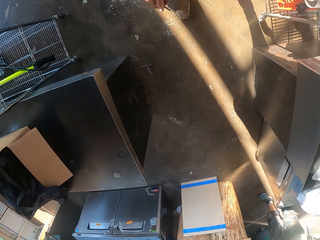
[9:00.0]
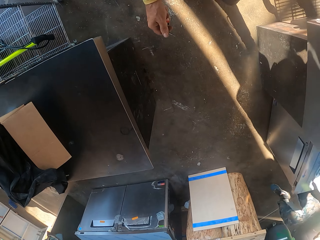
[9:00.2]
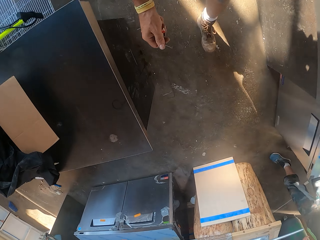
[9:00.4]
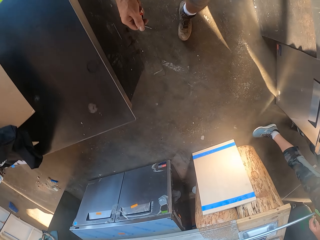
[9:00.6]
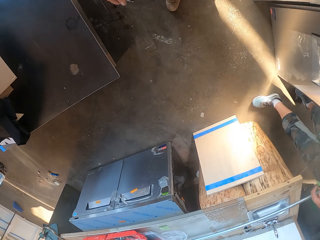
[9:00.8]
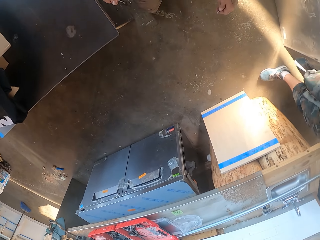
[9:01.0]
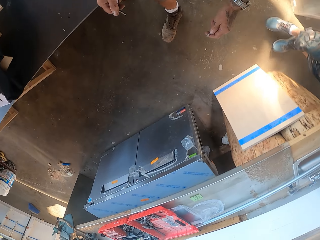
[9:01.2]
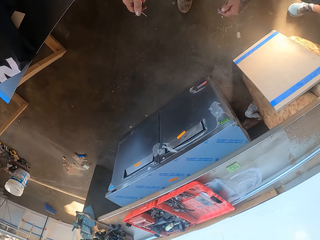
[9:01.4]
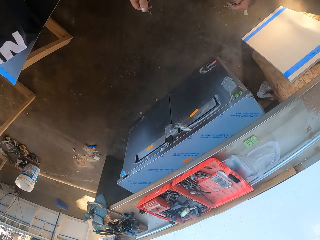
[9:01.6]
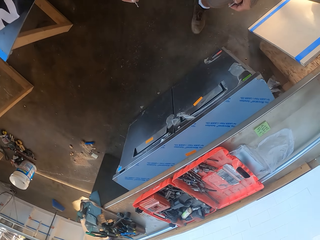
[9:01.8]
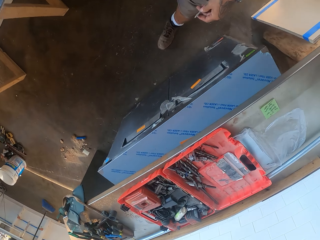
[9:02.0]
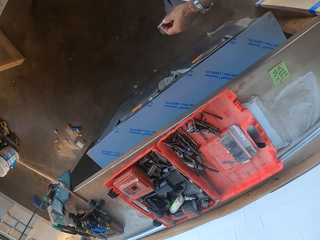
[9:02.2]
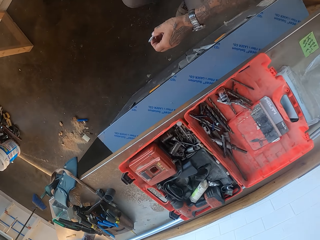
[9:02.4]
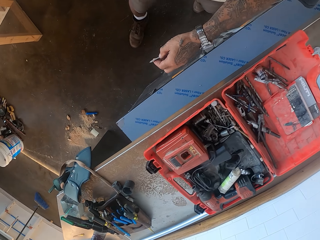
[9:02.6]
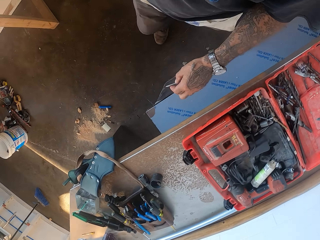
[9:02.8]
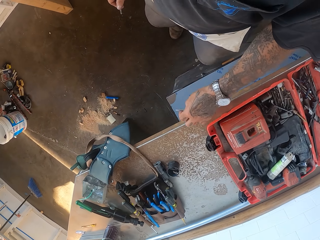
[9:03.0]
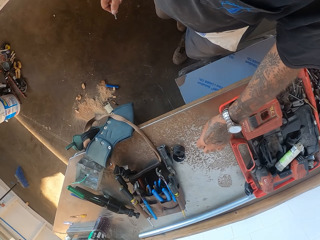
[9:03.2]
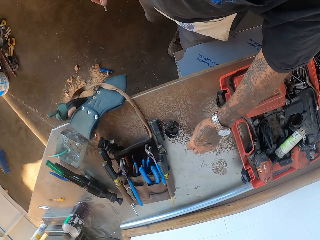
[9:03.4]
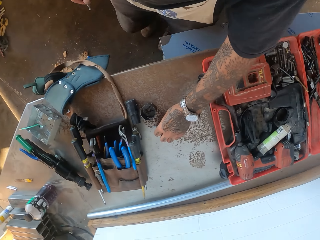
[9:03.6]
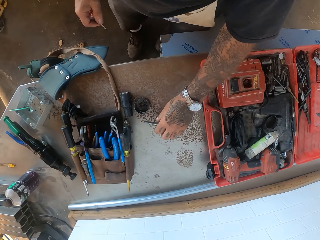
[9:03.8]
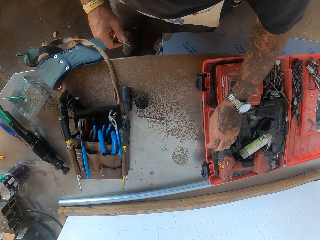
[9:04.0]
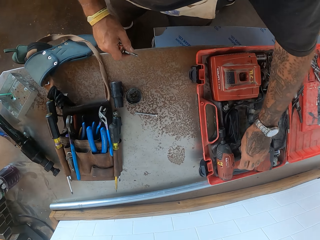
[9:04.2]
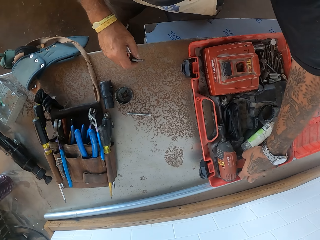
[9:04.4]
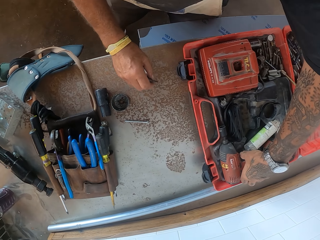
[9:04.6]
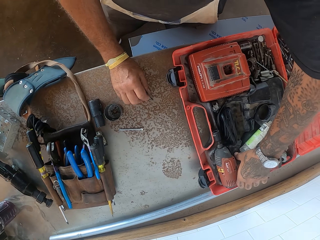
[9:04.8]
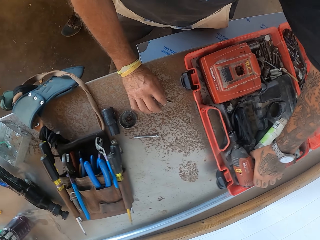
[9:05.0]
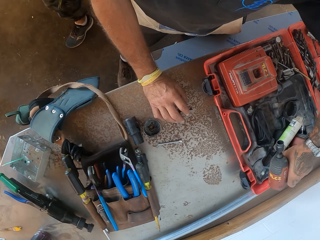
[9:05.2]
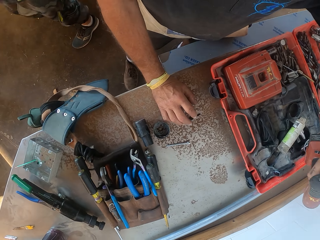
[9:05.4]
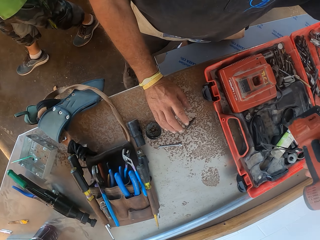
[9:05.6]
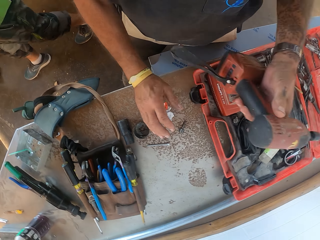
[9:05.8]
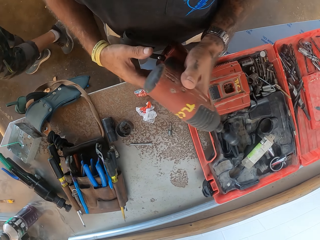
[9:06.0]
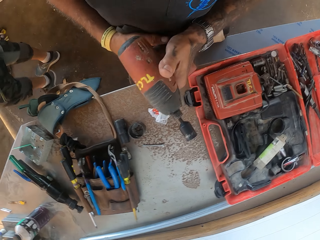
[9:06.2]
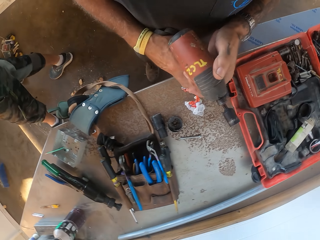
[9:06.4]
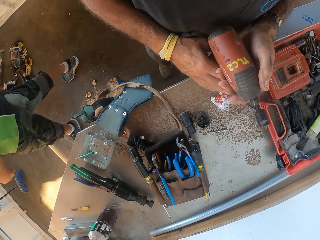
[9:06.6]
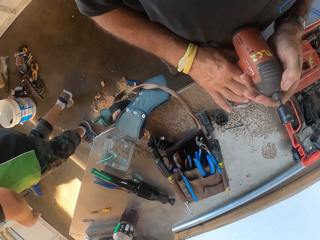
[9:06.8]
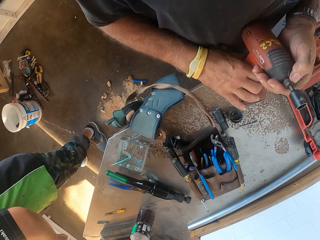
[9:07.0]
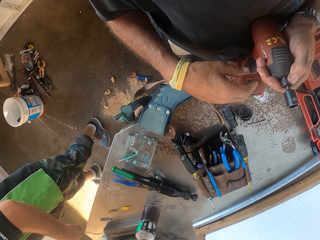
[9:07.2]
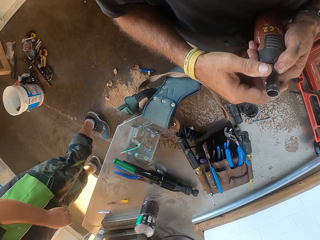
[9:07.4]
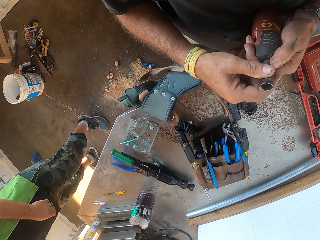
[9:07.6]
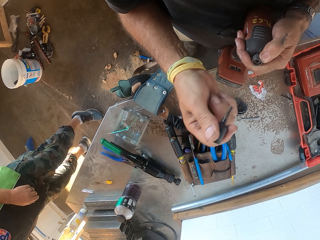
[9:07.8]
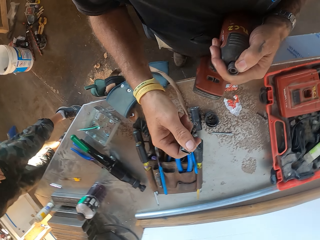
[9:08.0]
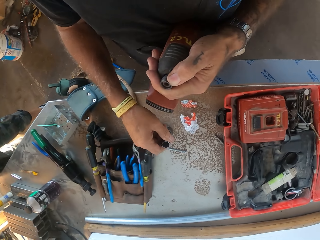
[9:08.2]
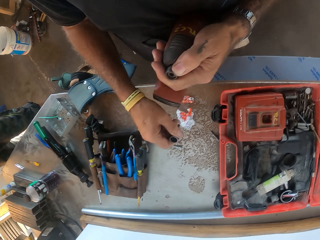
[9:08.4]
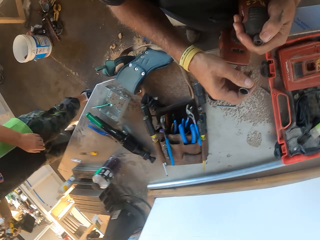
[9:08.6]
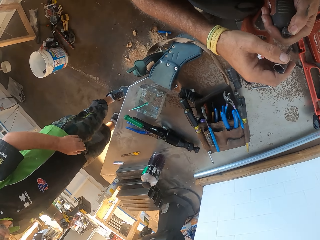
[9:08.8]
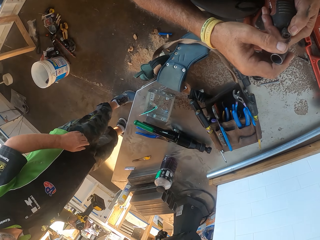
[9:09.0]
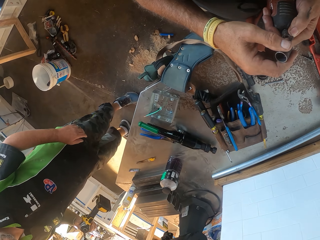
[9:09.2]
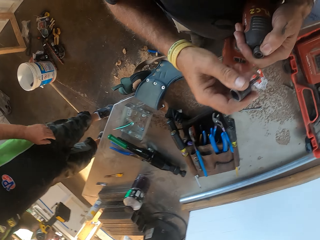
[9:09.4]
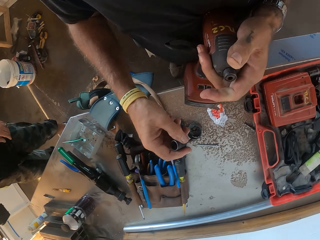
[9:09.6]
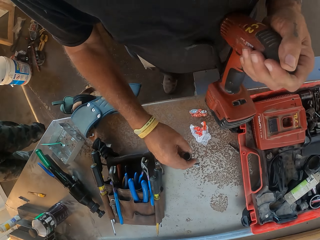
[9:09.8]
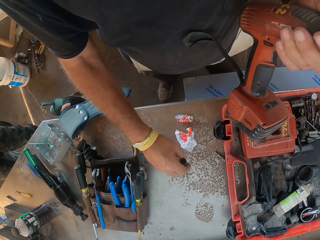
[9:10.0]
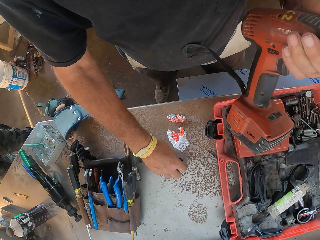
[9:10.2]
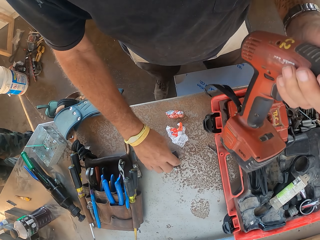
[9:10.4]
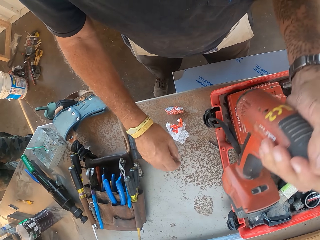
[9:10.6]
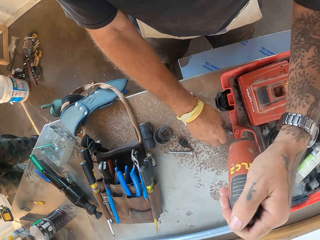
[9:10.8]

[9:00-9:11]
The camera wearer places the bolt head down. They put the screwdriver on the counter. They pick up the drill machine or wrench gun from the ratchet. They remove the box spanner from the wrench gun. They adjust the drill machine.

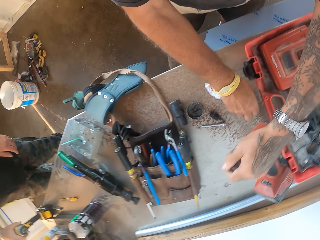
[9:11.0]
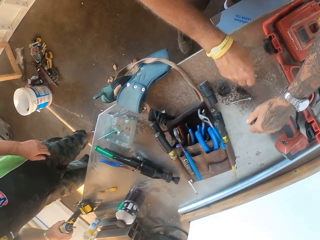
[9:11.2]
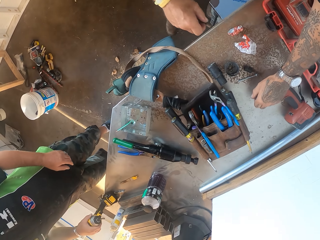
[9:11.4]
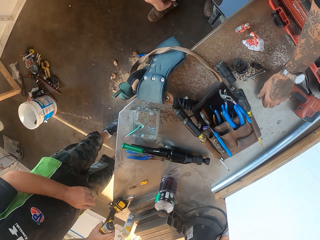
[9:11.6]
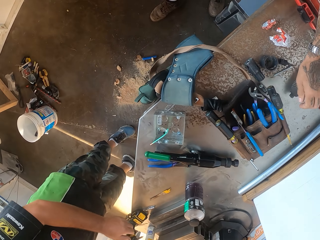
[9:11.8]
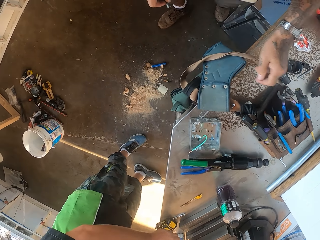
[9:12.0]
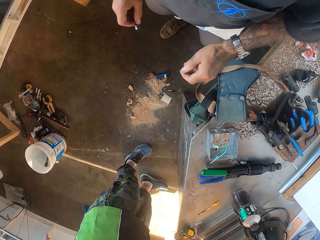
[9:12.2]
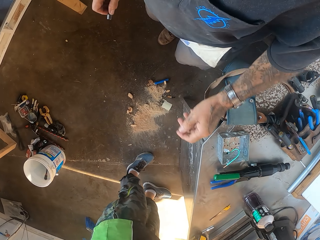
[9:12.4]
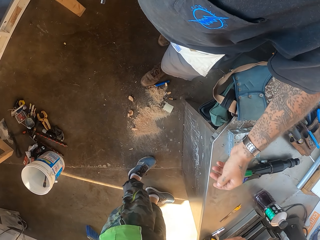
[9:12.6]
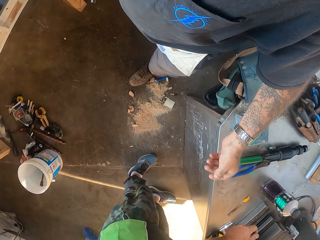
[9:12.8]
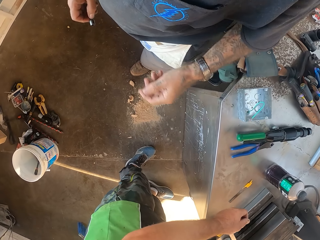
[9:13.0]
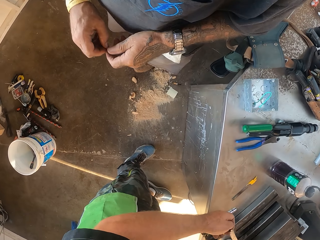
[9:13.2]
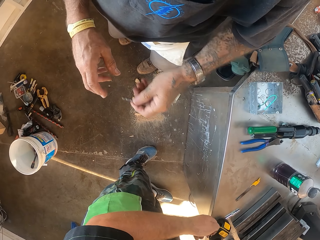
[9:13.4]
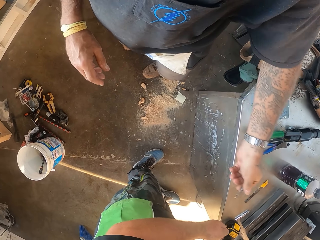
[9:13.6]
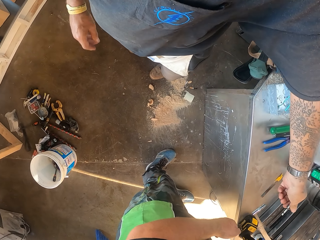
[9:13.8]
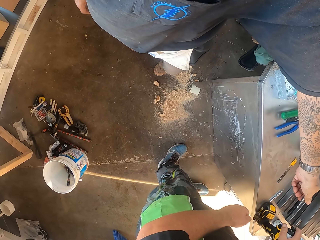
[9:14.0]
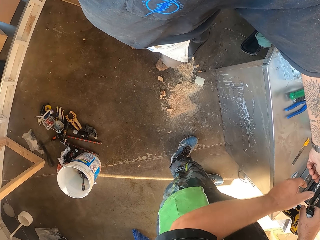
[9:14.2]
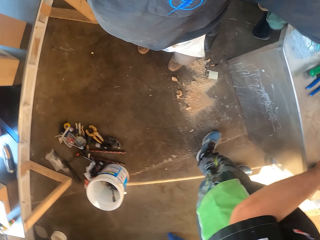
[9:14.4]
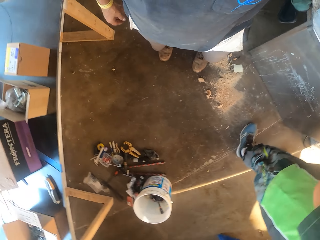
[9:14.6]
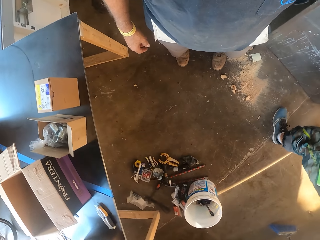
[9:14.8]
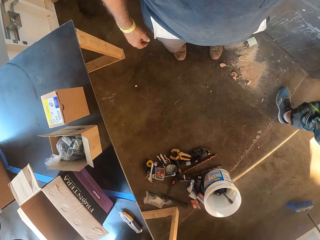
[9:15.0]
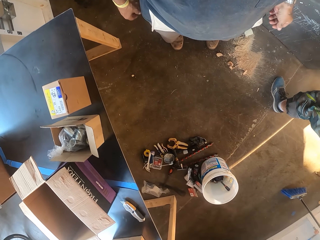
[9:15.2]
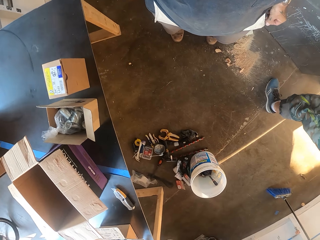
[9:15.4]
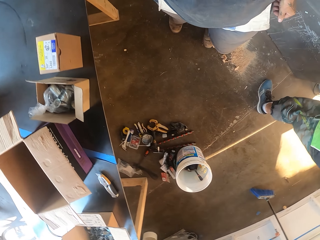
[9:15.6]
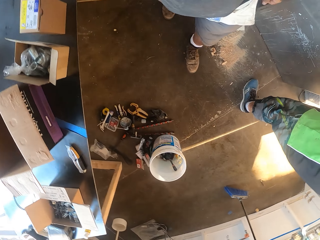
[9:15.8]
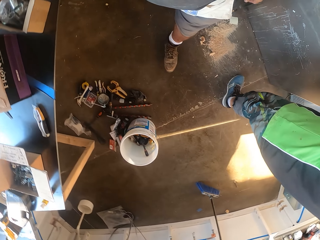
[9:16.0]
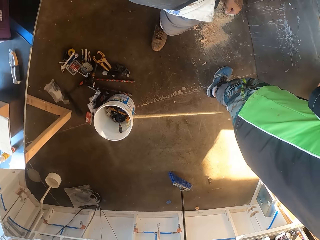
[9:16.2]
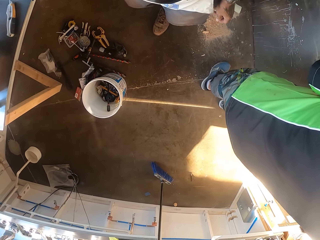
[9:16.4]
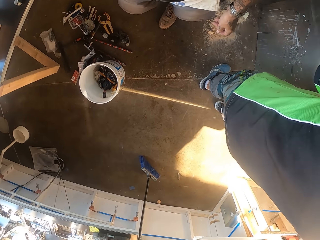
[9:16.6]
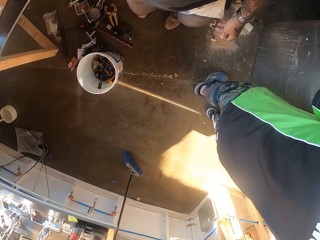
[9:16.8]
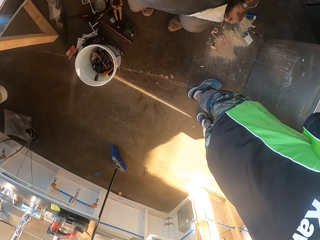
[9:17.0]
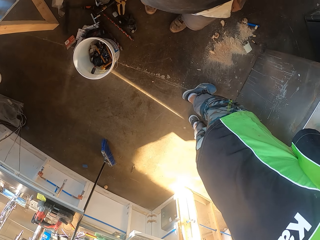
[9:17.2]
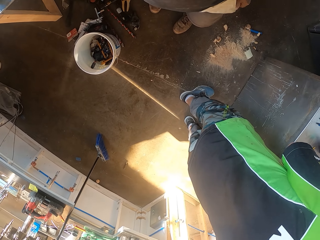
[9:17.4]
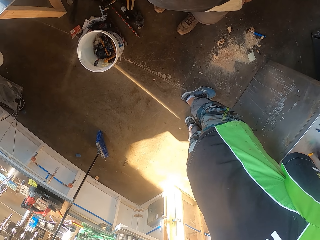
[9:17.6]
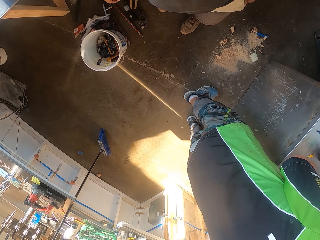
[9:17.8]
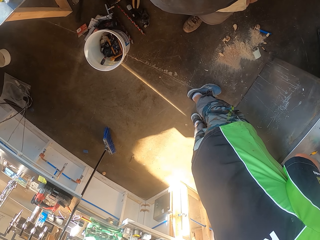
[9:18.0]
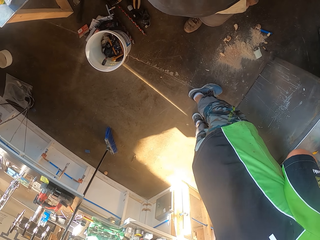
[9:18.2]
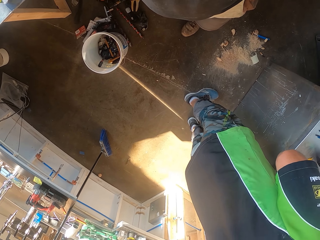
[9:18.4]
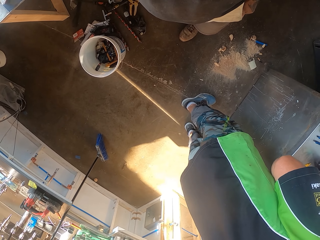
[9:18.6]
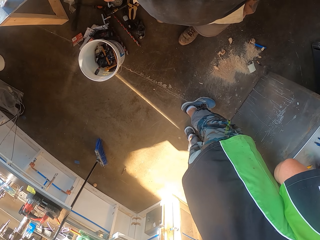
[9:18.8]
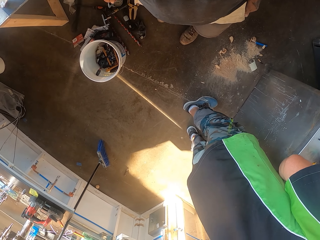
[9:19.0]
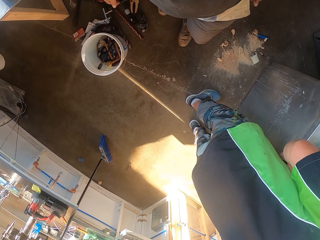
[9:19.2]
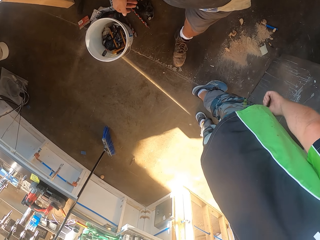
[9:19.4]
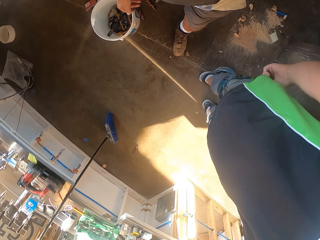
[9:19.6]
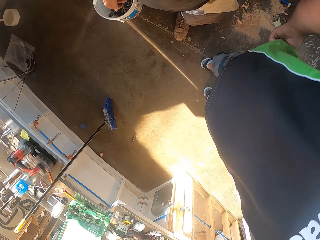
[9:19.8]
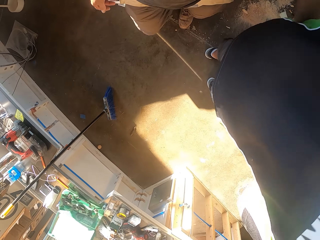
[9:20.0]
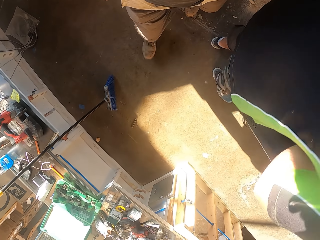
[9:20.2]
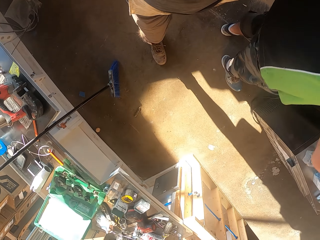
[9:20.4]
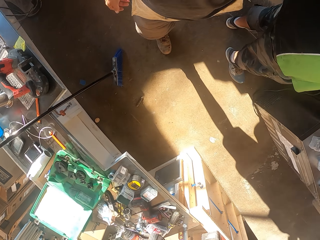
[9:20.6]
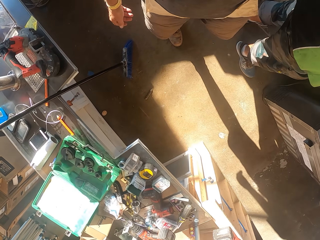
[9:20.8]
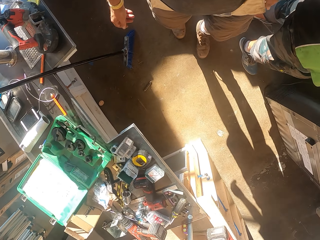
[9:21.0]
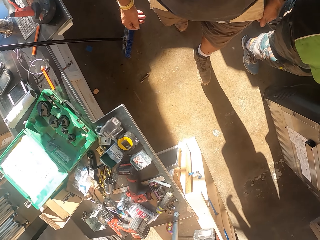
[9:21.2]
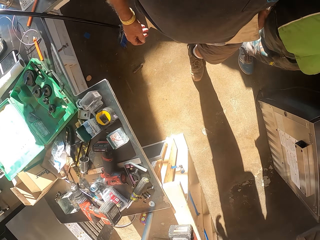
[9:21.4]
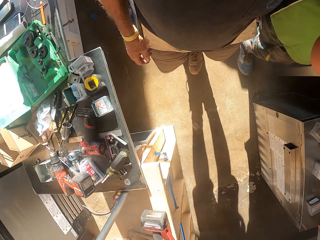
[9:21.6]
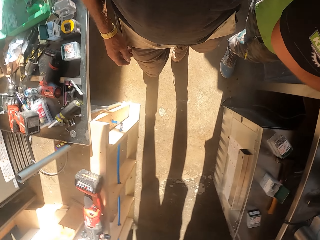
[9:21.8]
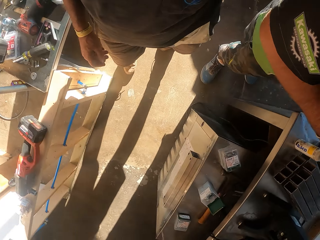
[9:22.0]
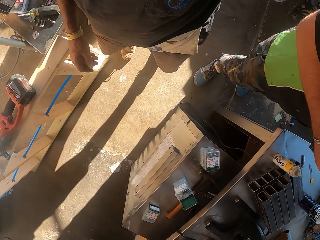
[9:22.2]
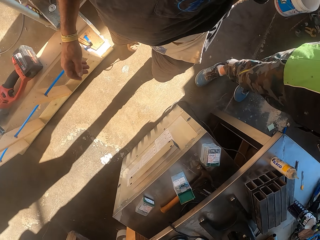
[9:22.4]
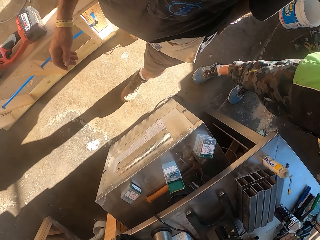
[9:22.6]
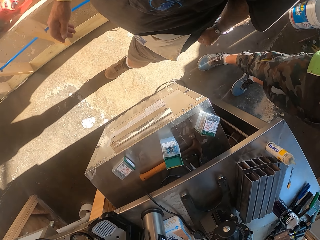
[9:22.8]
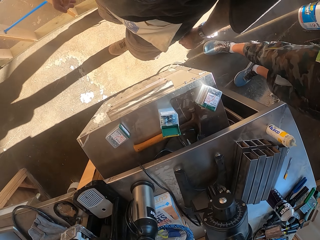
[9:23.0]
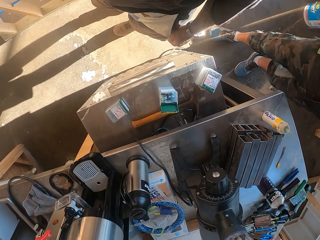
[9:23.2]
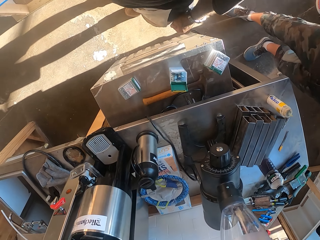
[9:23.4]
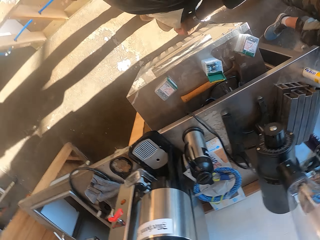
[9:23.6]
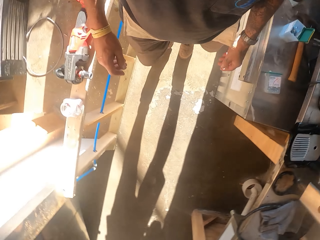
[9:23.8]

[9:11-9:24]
The camera wearer places the box spanner down. They put the drill machine on the counter. They walk around. They give a man something. They make a step in the workshop. They stand in the workshop. They walk in the workshop.
